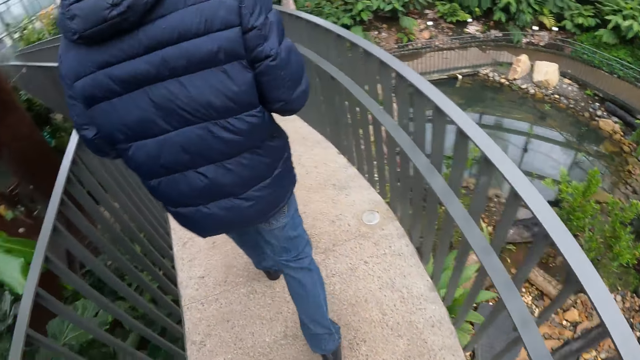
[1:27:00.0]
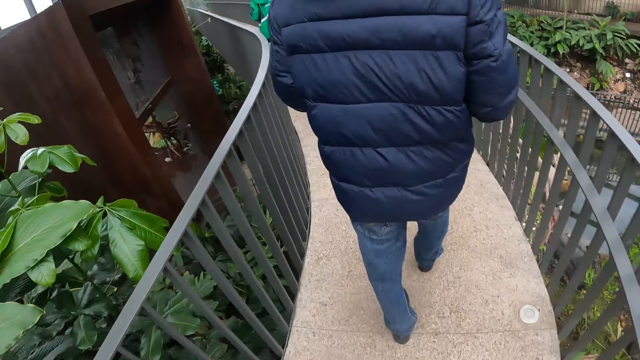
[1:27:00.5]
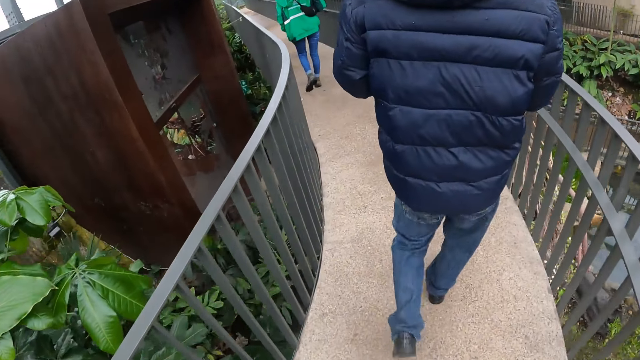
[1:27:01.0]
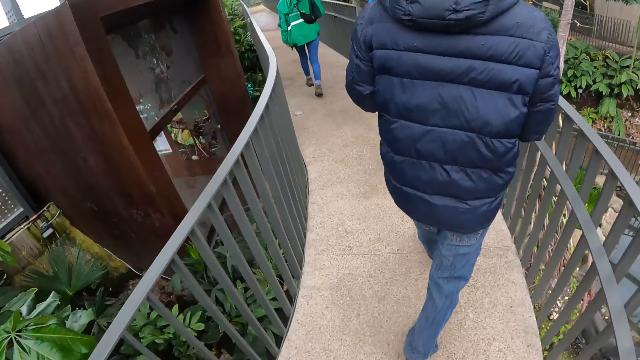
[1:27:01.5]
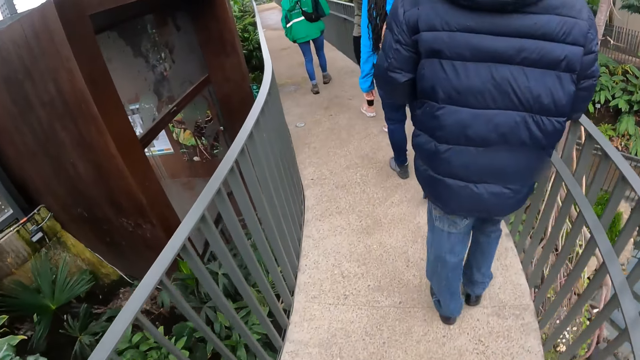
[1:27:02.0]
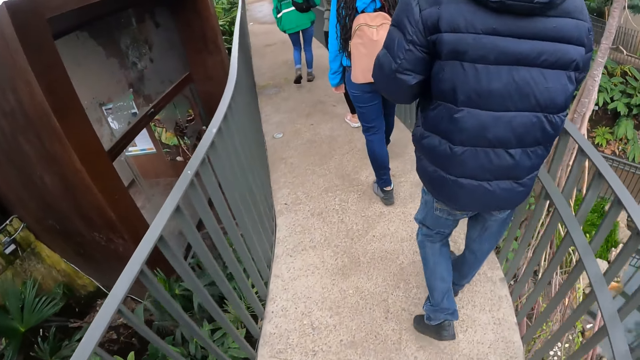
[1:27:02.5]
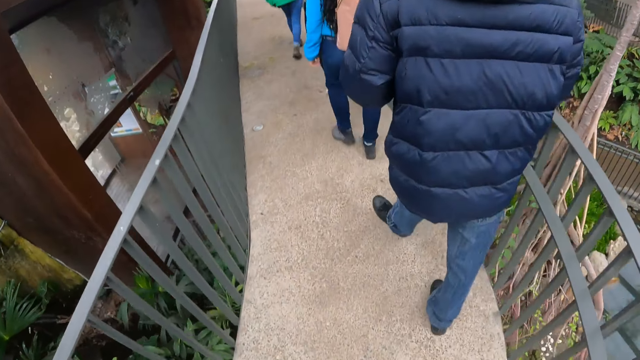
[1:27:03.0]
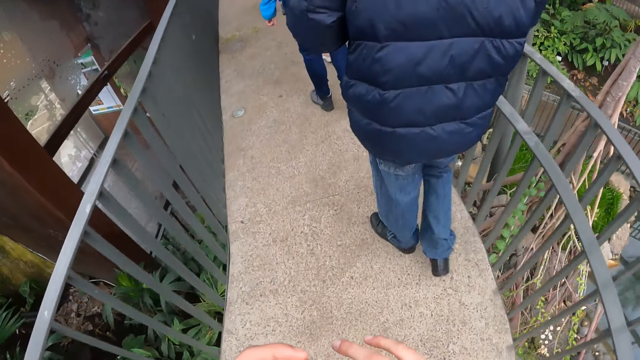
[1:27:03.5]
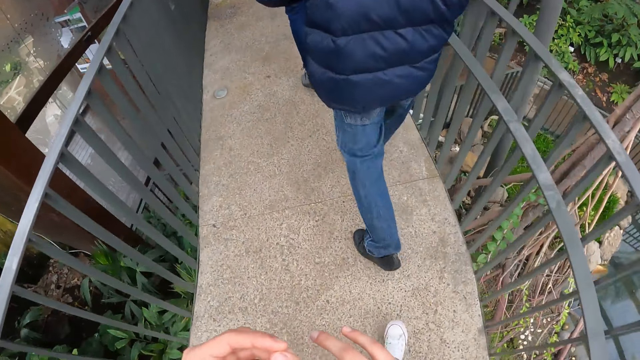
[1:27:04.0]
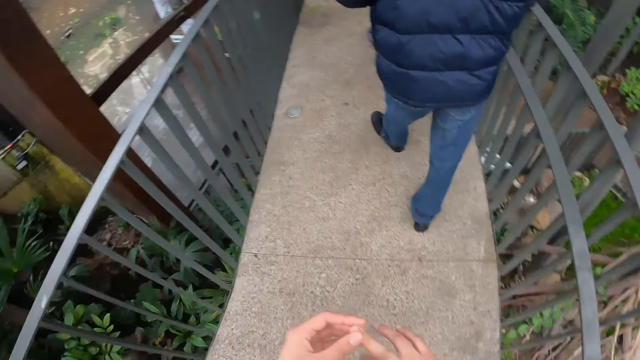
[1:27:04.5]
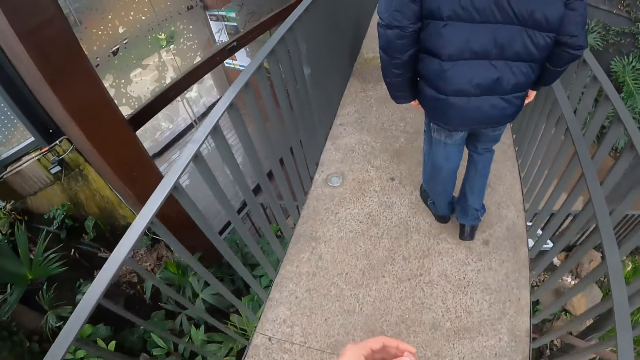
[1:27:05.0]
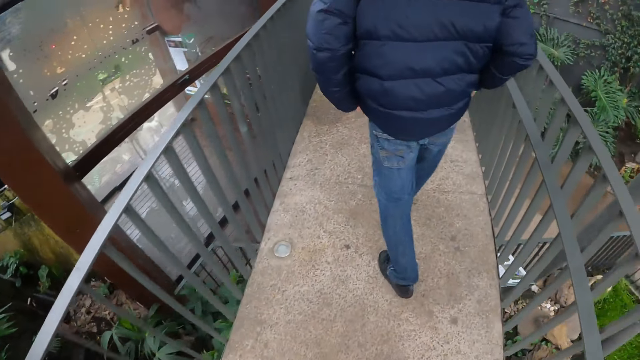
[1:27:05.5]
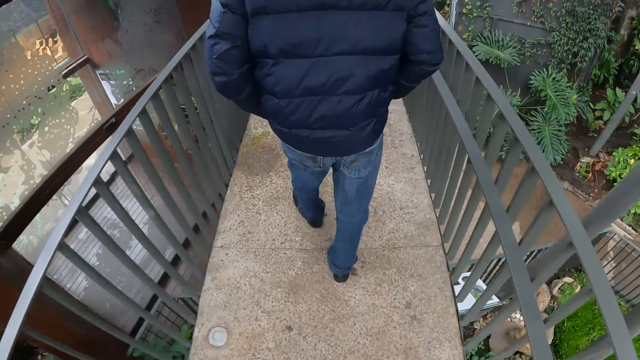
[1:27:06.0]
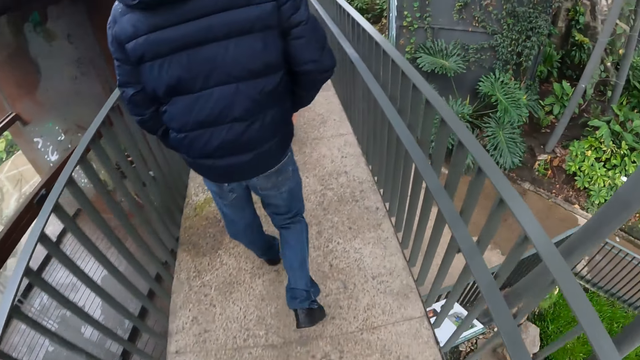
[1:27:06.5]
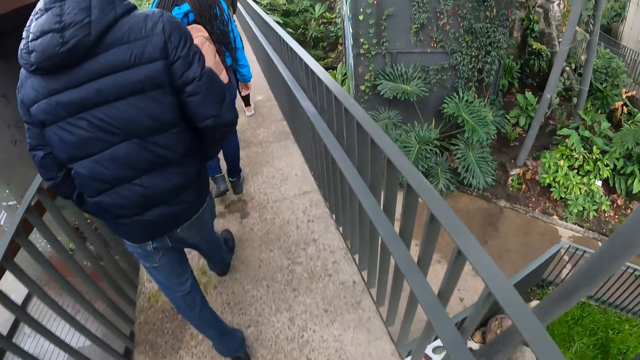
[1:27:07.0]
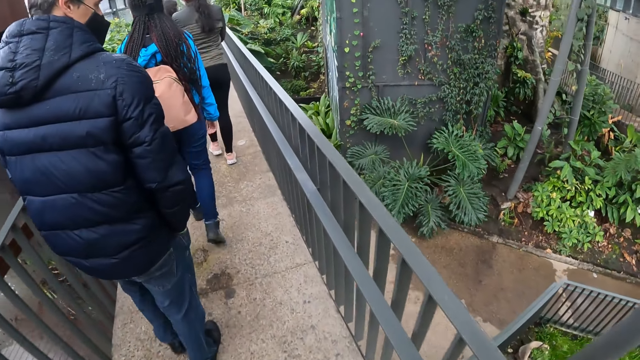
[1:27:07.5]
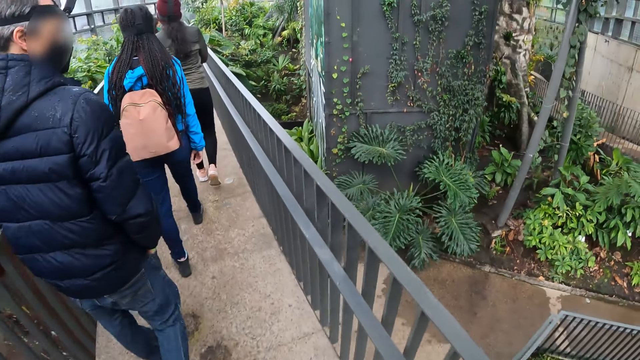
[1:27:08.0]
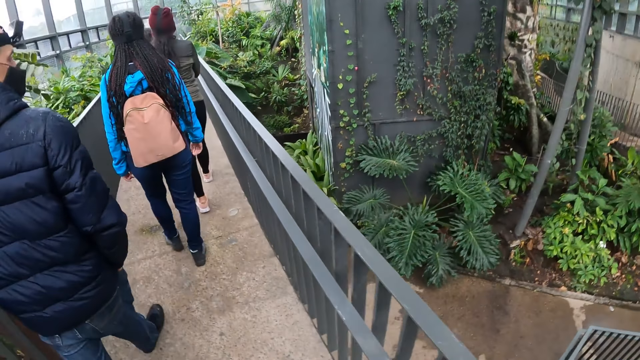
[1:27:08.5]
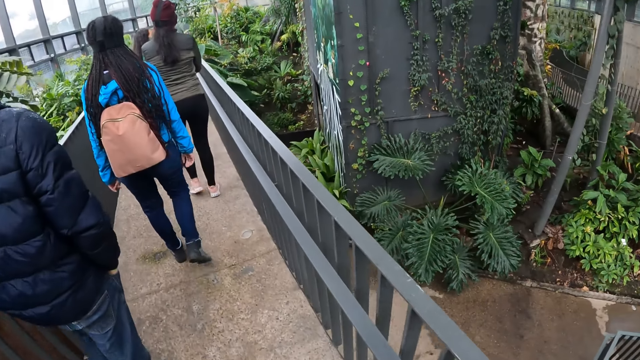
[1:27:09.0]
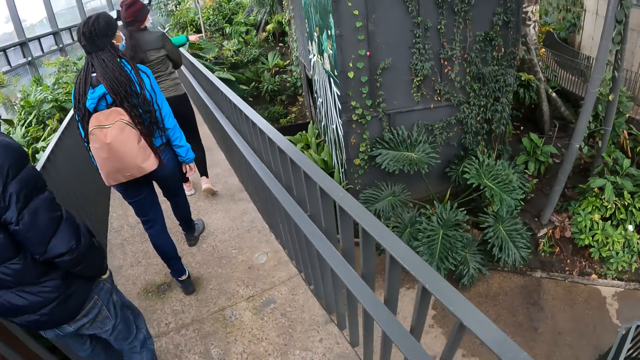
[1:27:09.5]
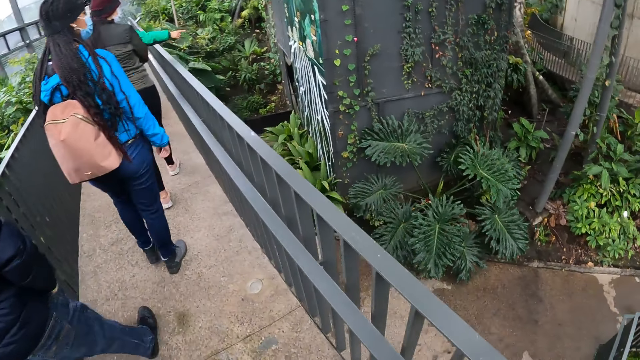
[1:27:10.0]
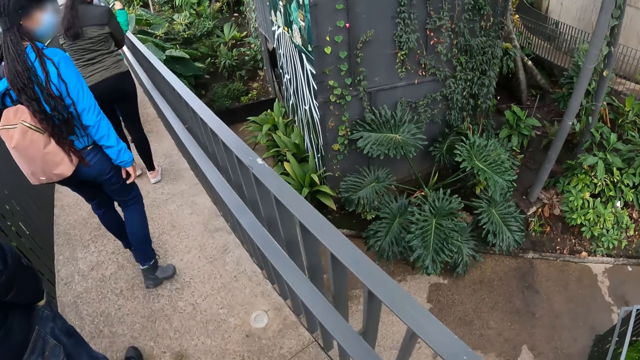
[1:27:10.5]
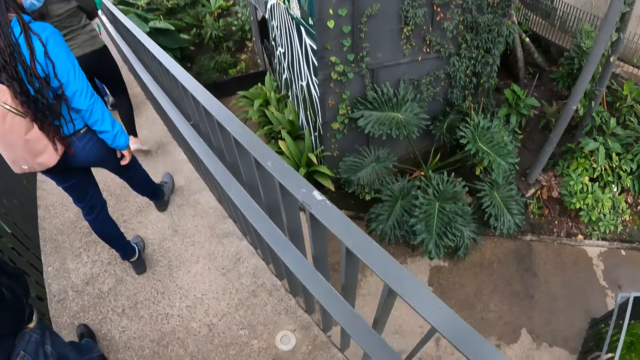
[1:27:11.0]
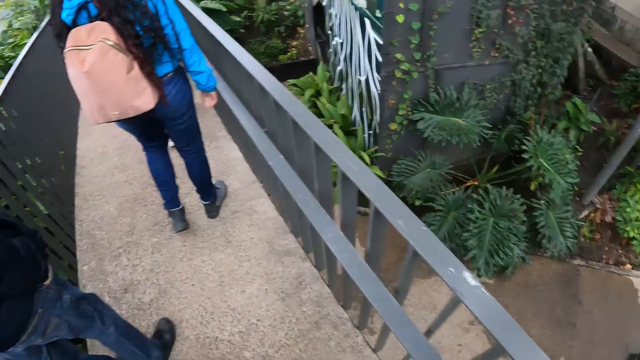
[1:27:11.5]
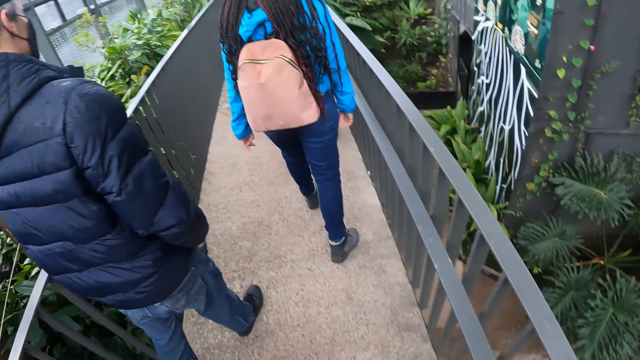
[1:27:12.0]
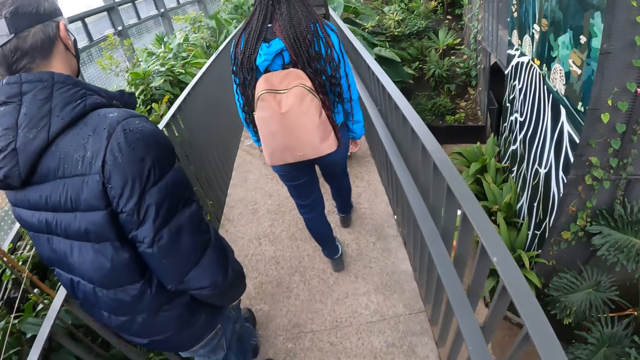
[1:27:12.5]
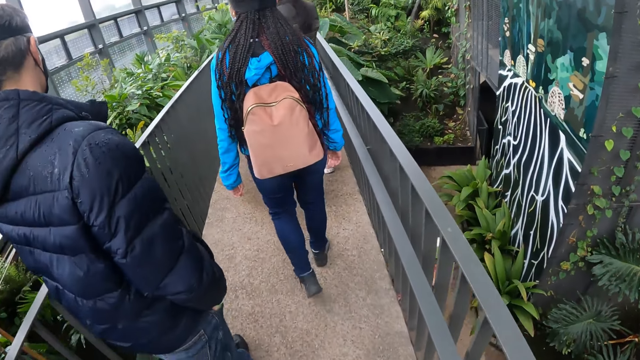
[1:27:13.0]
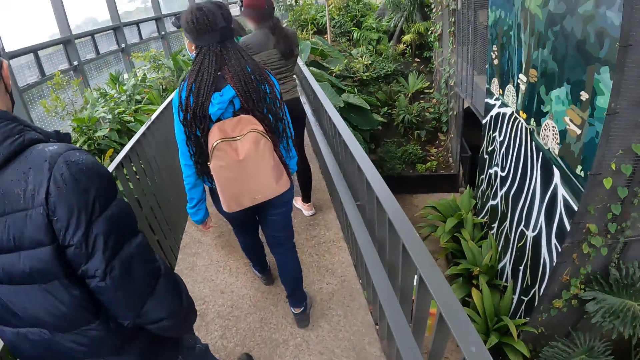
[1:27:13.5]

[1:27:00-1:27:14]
The woman walks along the path. The tour guide interacts with another woman and the first woman.

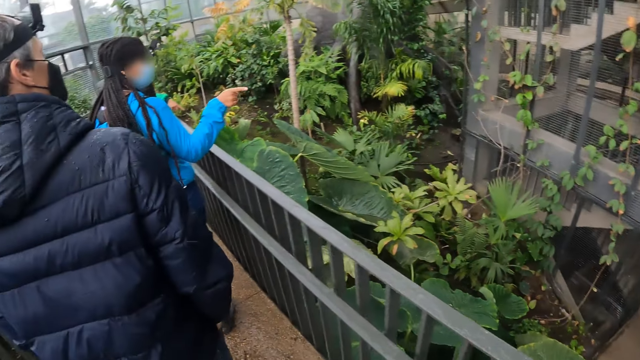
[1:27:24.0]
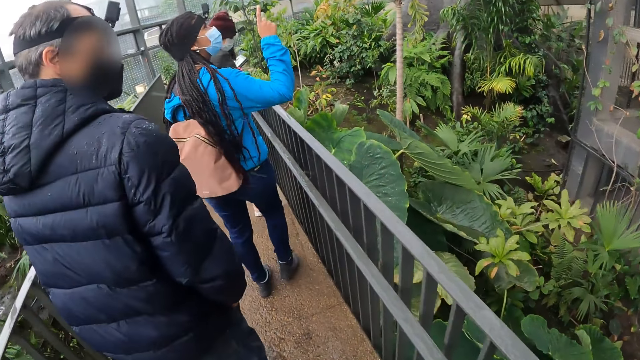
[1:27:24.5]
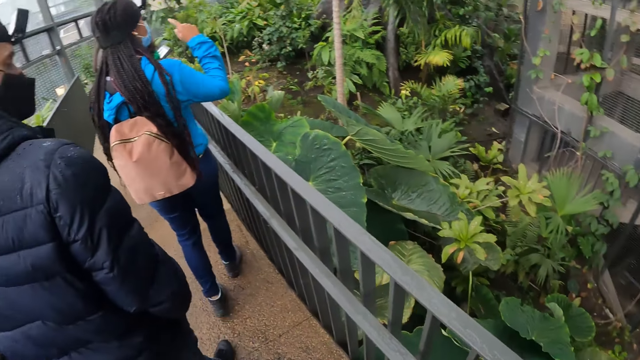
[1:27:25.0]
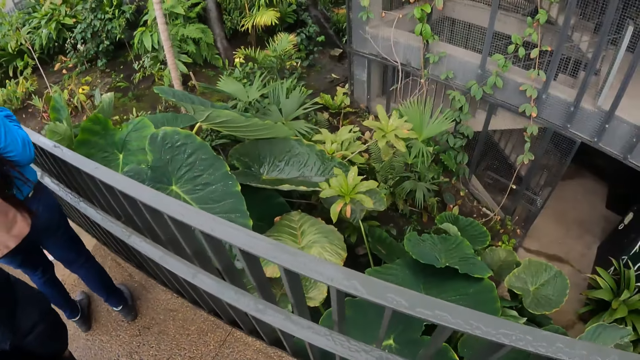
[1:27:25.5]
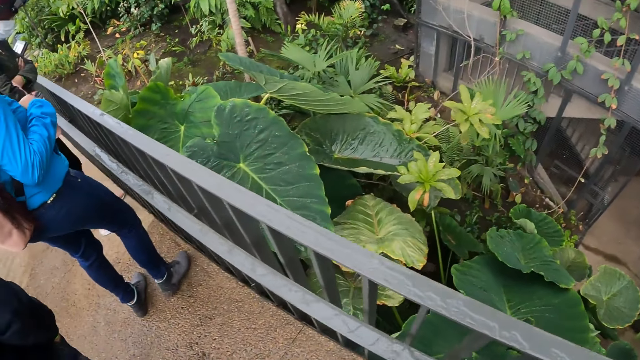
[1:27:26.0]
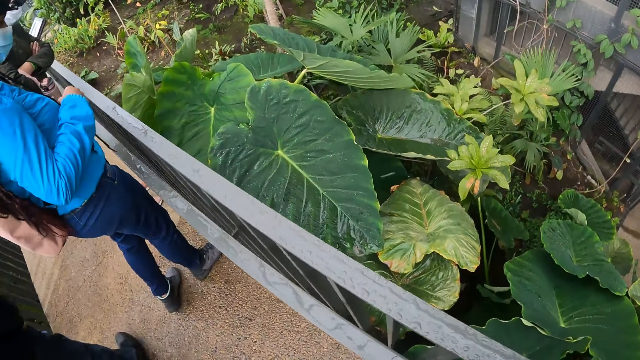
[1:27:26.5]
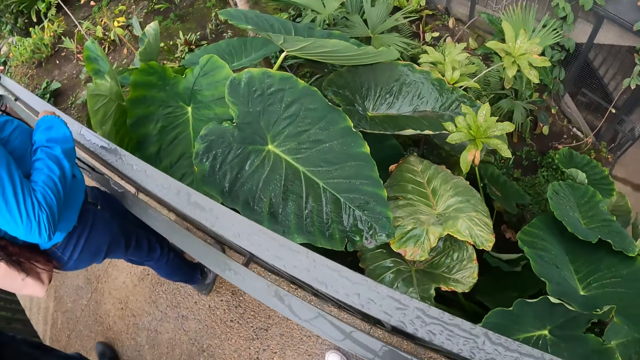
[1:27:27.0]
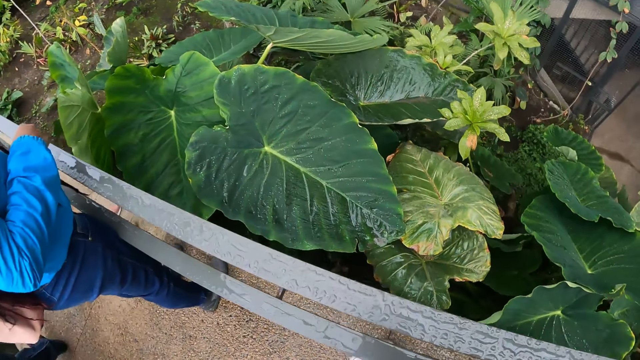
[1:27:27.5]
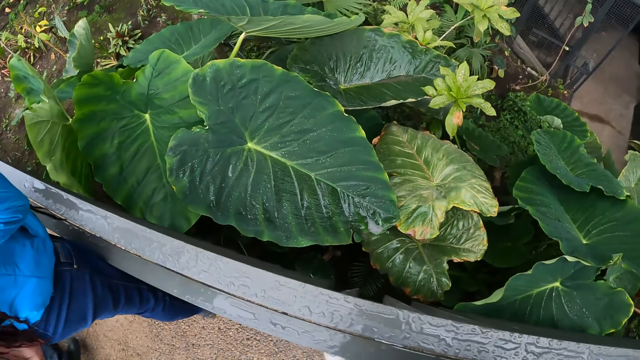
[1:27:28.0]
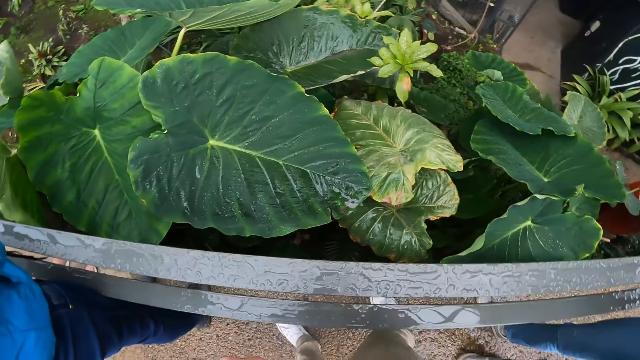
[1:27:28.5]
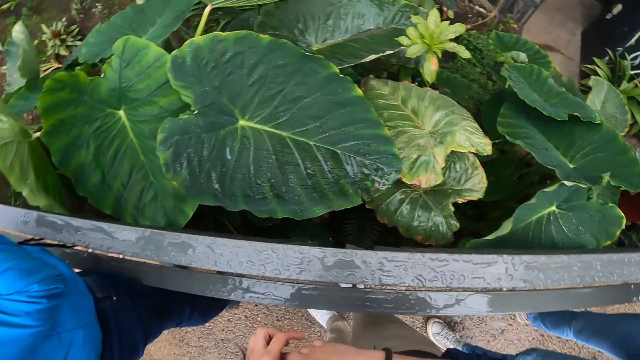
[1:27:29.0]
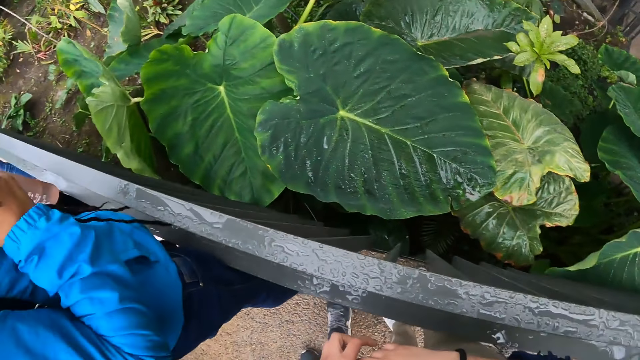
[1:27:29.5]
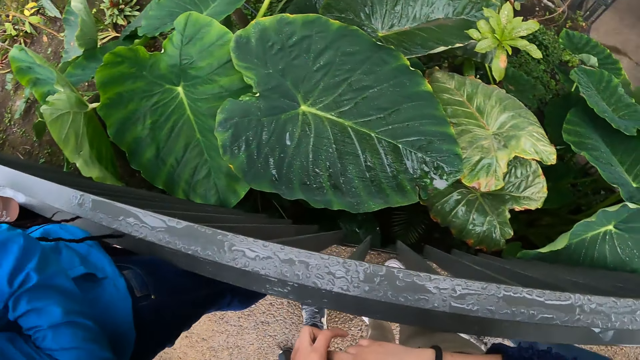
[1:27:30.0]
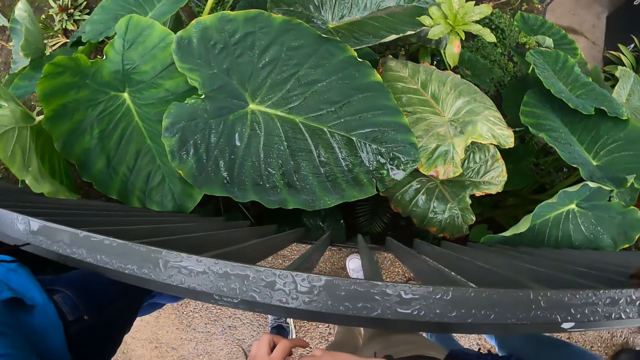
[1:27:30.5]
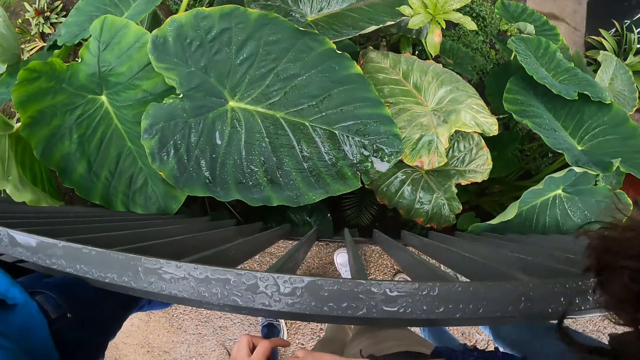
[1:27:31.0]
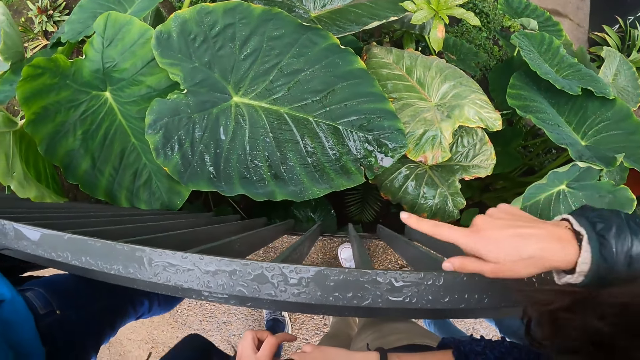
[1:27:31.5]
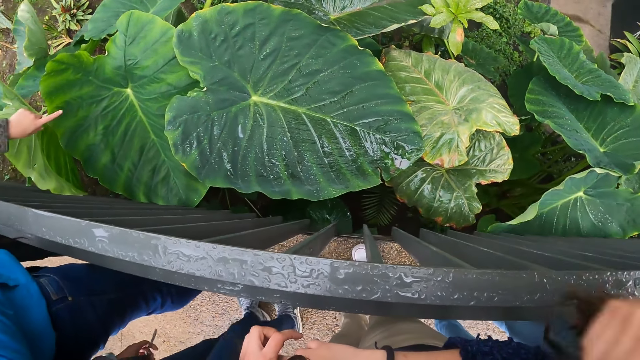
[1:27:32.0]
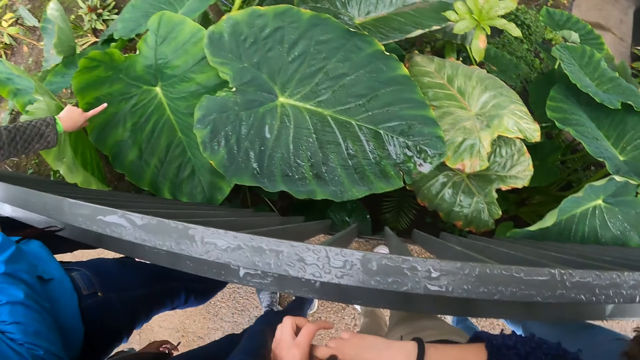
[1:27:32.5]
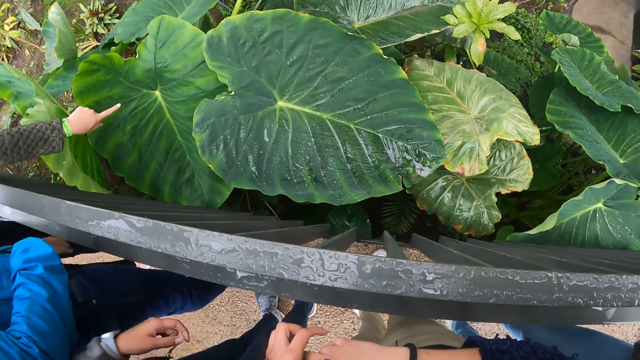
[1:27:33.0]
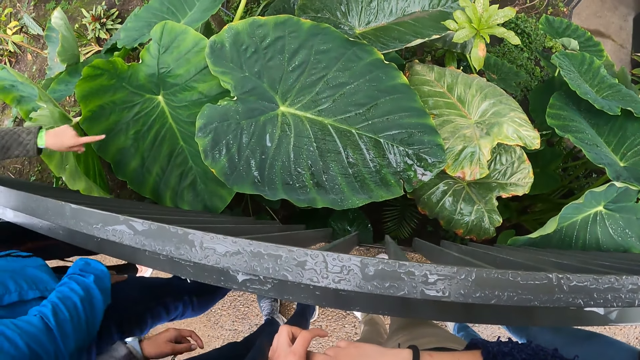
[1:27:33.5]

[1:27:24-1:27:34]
The camera wearer looks around.
